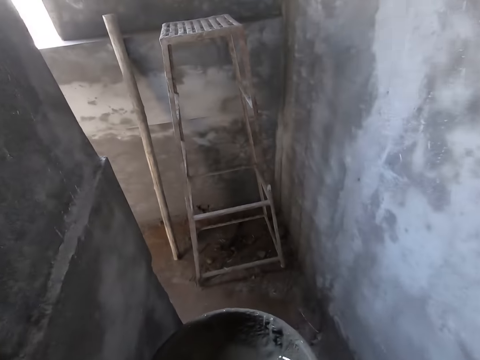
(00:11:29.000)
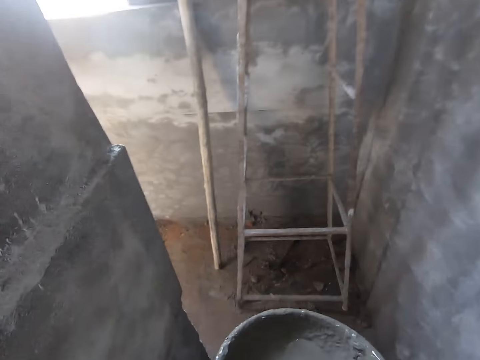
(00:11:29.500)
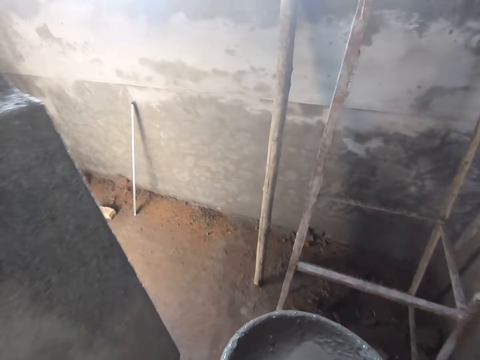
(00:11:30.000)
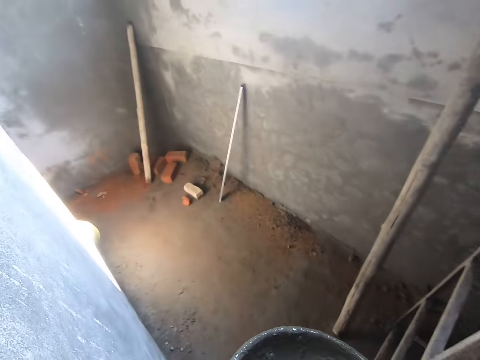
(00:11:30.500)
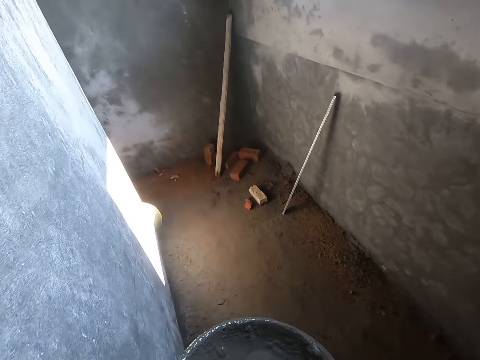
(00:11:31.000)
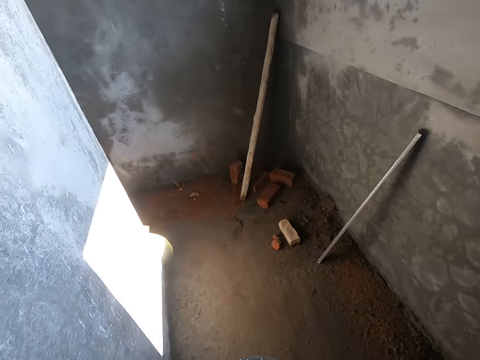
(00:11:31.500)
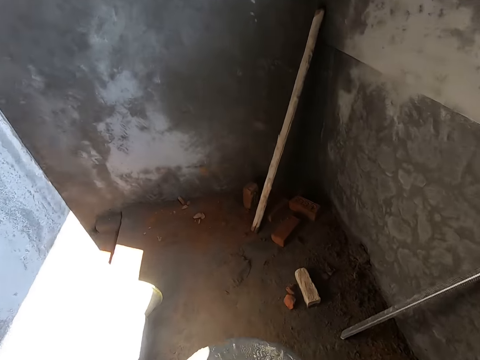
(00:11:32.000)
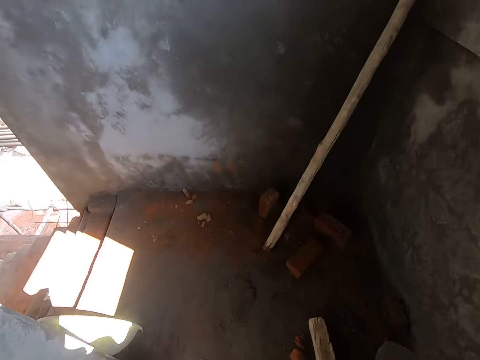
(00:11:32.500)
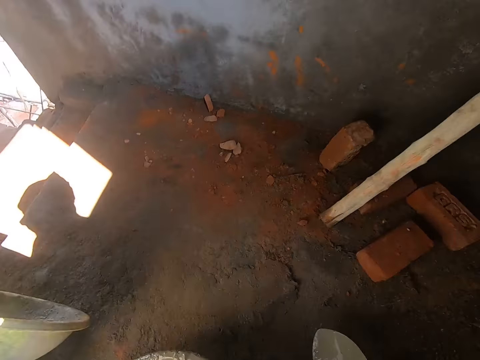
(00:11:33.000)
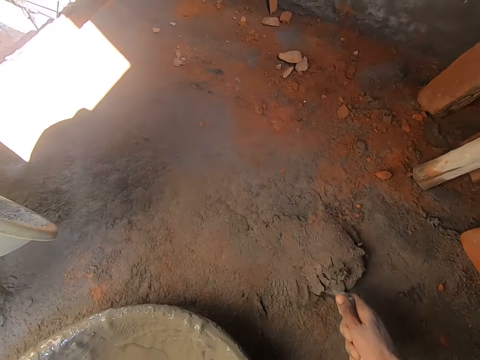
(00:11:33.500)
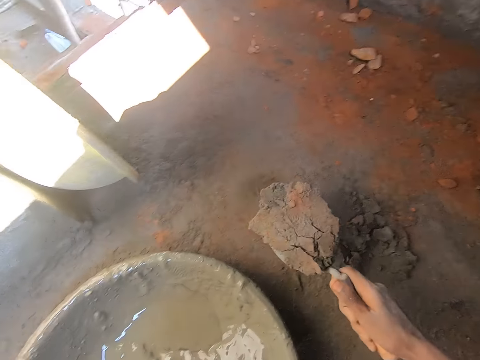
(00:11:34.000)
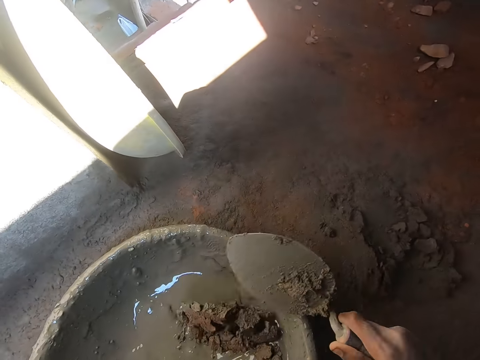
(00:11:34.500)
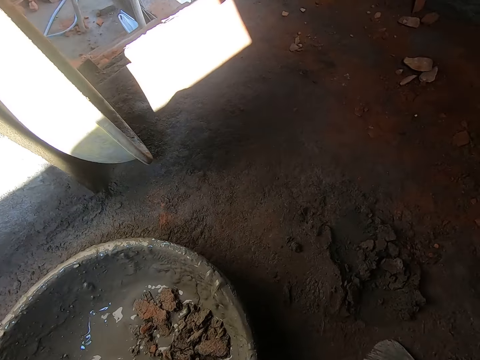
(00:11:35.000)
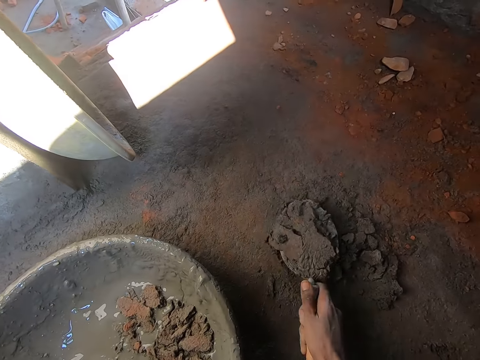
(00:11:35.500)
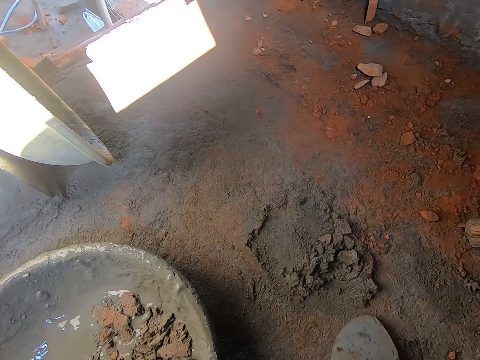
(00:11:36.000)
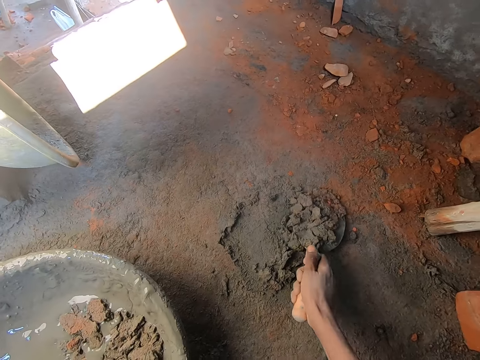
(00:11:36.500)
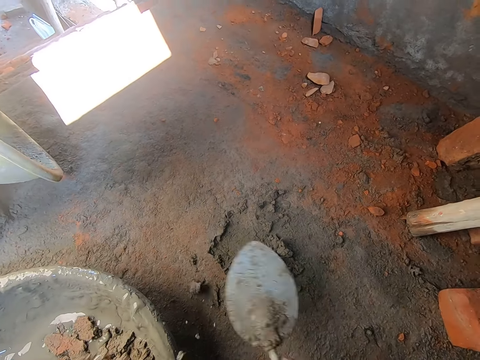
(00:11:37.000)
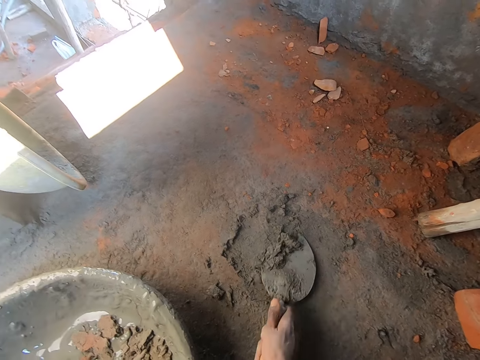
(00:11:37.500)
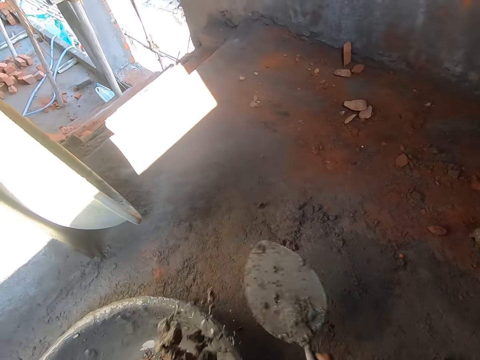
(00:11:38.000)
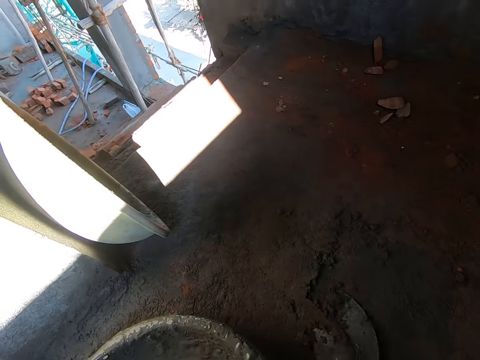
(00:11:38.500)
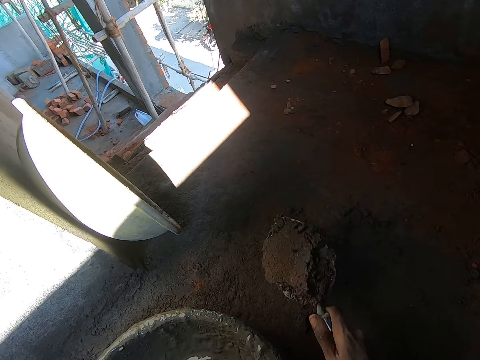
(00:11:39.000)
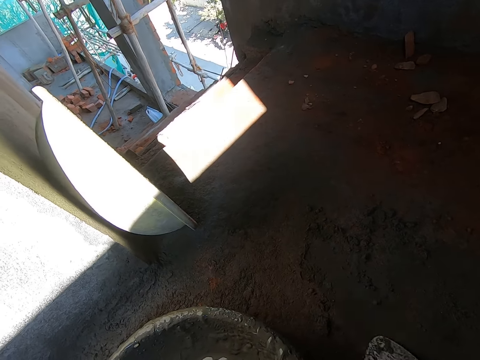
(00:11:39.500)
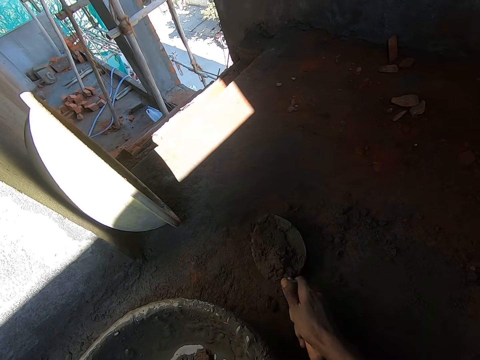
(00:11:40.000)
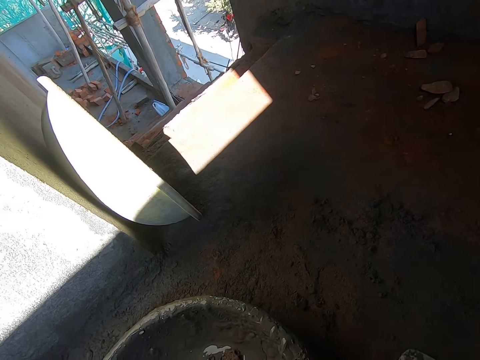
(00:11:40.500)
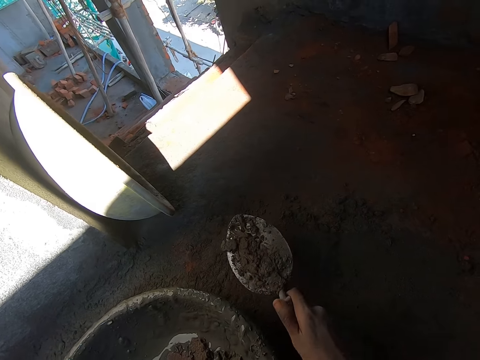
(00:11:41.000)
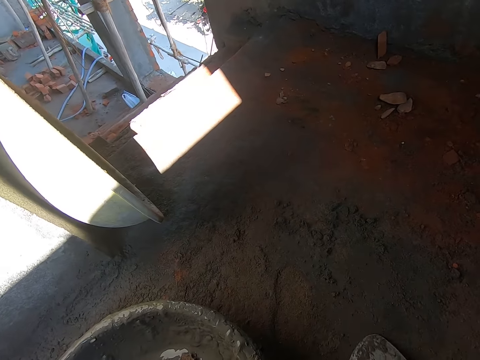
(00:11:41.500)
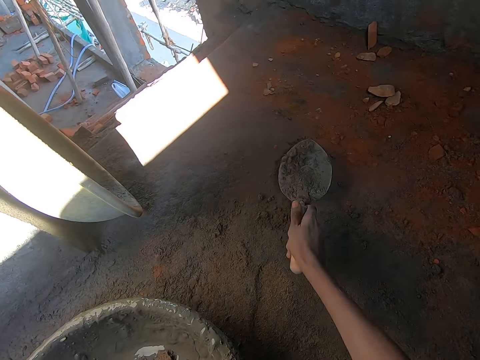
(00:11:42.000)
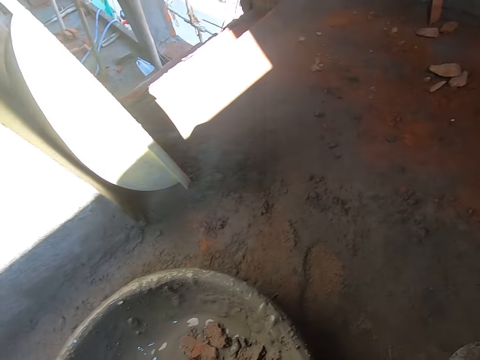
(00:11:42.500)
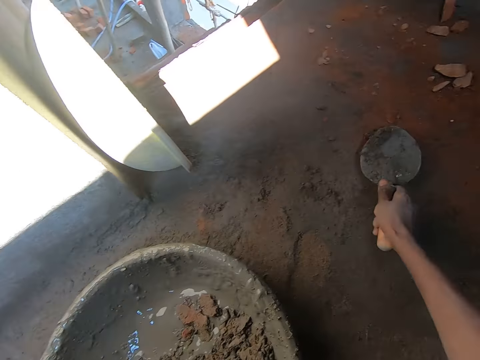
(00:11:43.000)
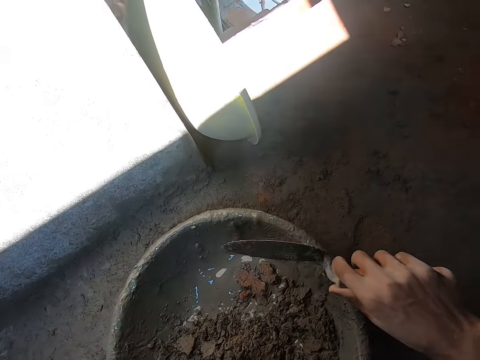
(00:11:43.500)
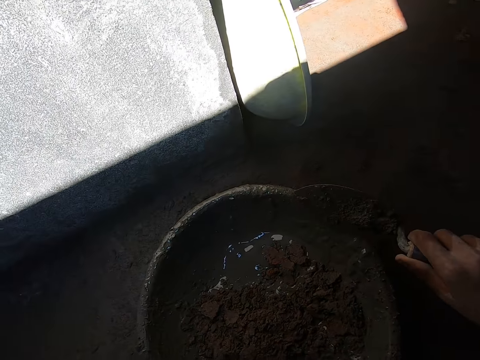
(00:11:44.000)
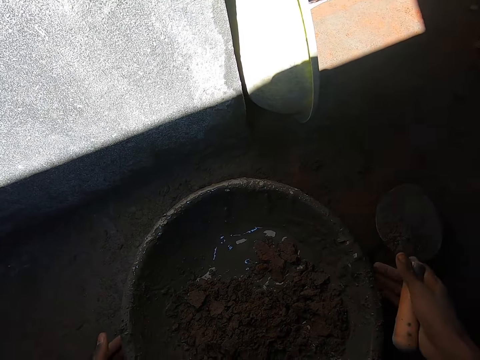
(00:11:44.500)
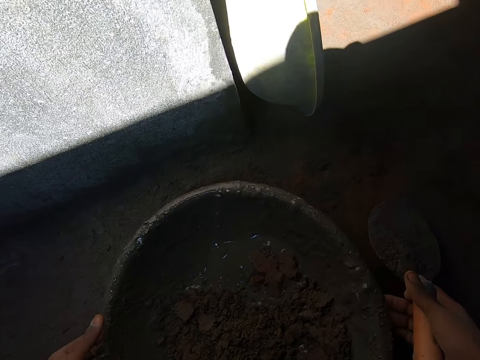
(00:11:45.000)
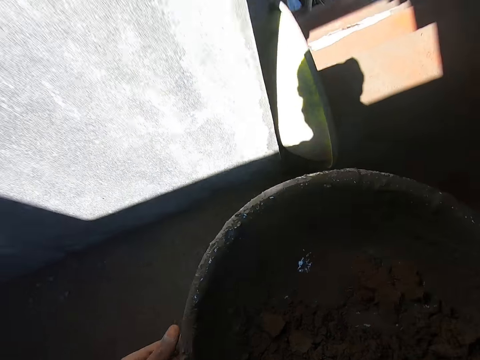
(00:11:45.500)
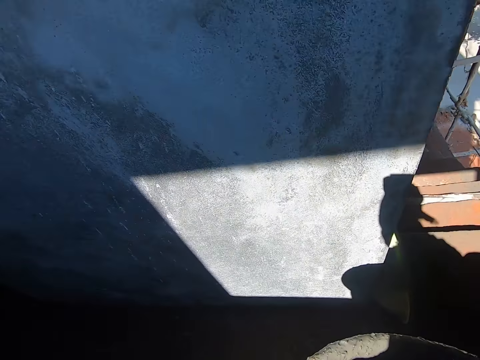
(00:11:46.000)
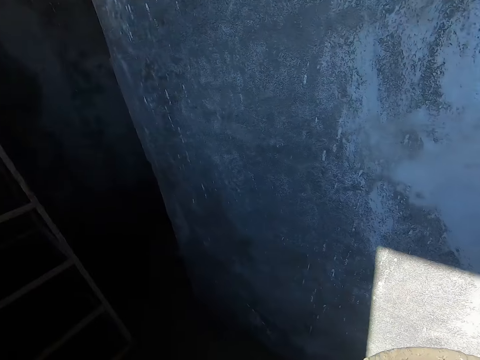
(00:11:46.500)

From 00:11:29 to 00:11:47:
The camera wearer walks. He drops the head pan or tray in his left hand on the ground. He packs mortar on the ground with the trowel in his right hand. He puts the mortar in the trowel in his right hand in the head pan on the ground. He packs mortar on the ground with the trowel in his right hand. He puts the mortar in the trowel in his right hand in the head pan on the ground. He packs mortar on the ground with the trowel in his right hand. He puts the mortar in the trowel in his right hand in the head pan on the ground. He packs mortar on the ground with the trowel in his right hand. He puts the mortar in the trowel in his right hand in the head pan on the ground. He packs mortar on the ground with the trowel in his right hand. He puts the mortar in the trowel in his right hand in the head pan on the ground. He packs mortar on the ground with the trowel in his right hand. He puts the mortar in the trowel in his right hand in the head pan on the ground. He packs mortar on the ground with the trowel in his right hand. He puts the mortar in the trowel in his right hand in the head pan on the ground. He packs mortar on the ground with the trowel in his right hand. He puts the mortar in the trowel in his right hand in the head pan on the ground. He packs mortar on the ground with the trowel in his right hand. He puts the mortar in the trowel in his right hand in the head pan on the ground. He lifts the head pan from the ground with both hands. He carries the tray with sand.

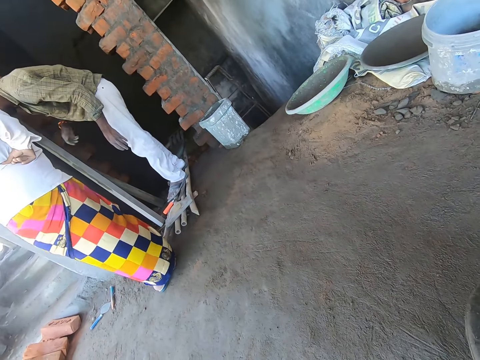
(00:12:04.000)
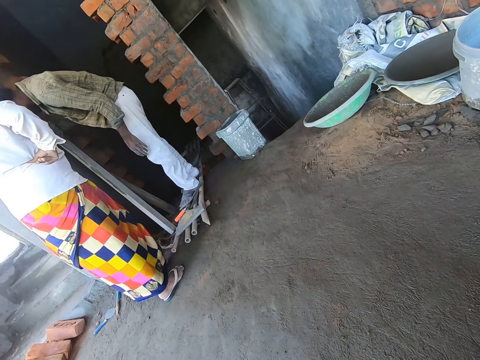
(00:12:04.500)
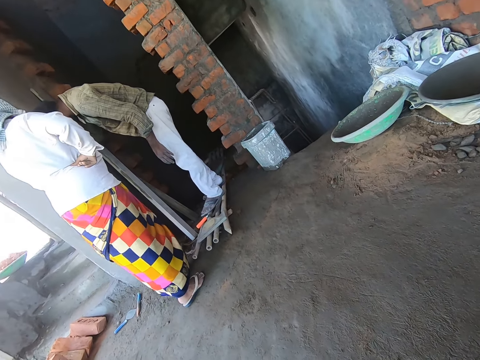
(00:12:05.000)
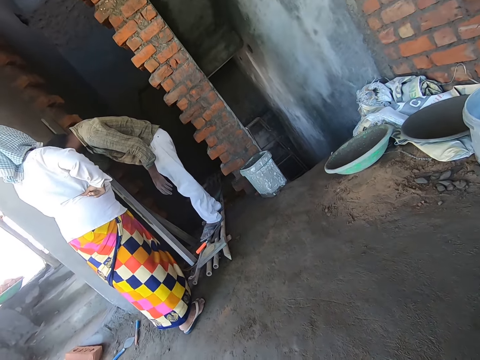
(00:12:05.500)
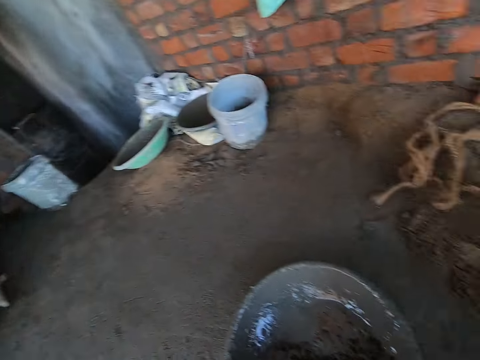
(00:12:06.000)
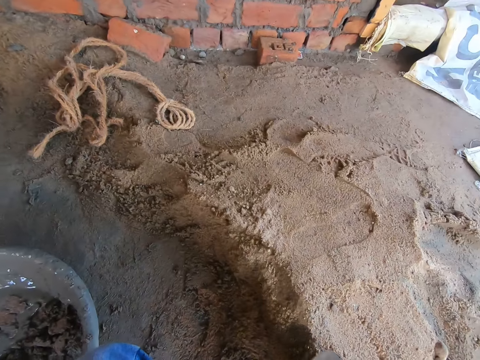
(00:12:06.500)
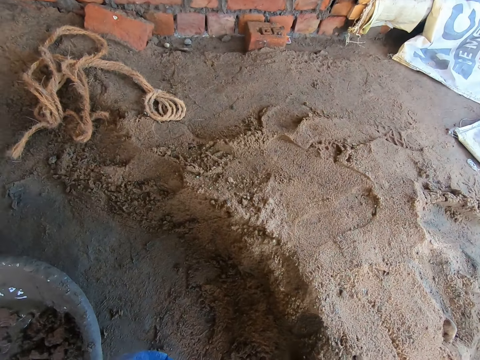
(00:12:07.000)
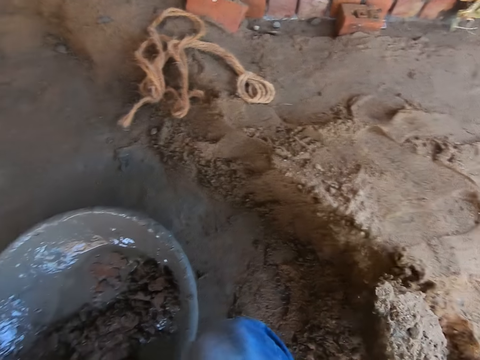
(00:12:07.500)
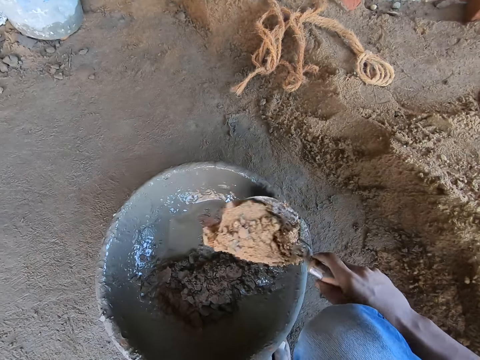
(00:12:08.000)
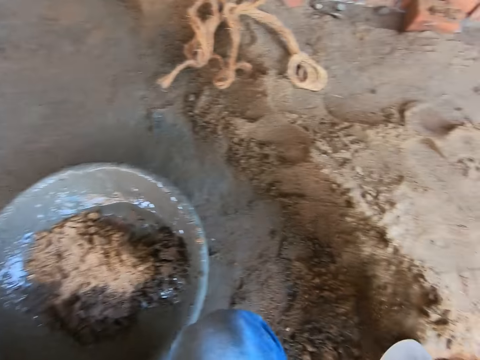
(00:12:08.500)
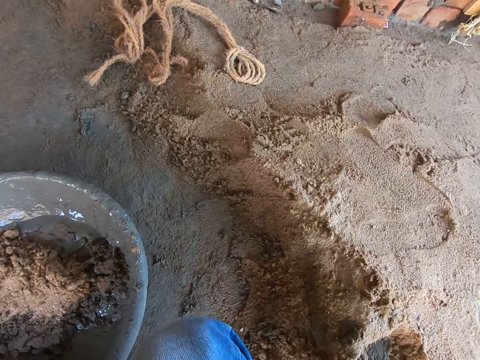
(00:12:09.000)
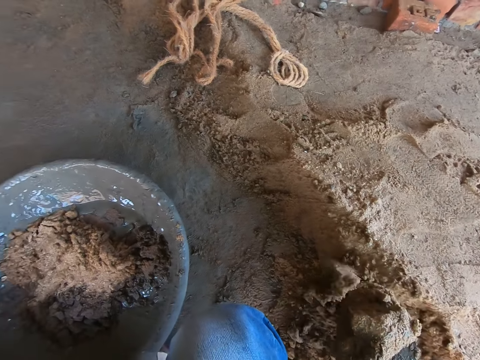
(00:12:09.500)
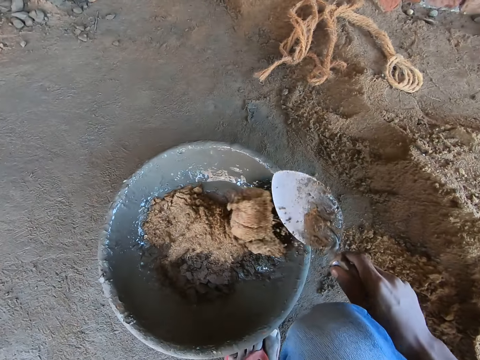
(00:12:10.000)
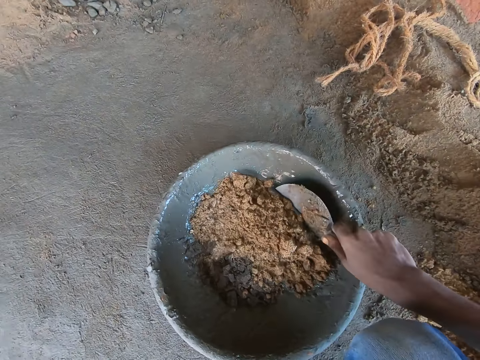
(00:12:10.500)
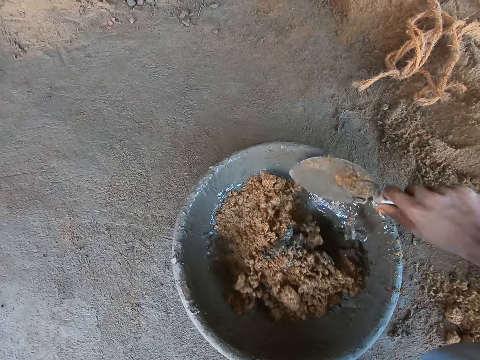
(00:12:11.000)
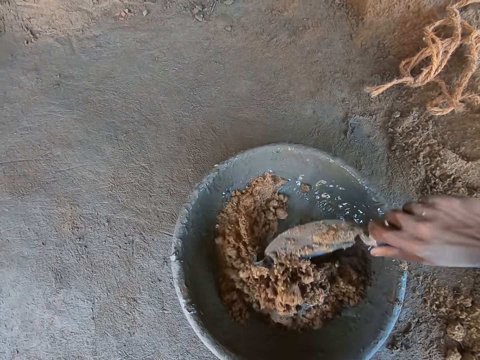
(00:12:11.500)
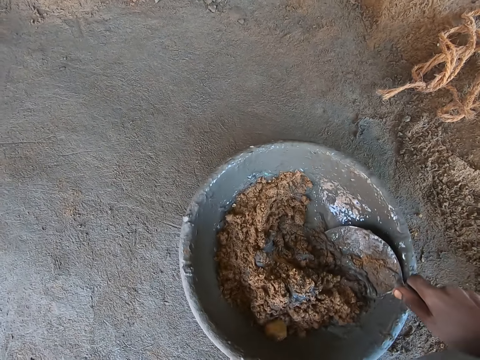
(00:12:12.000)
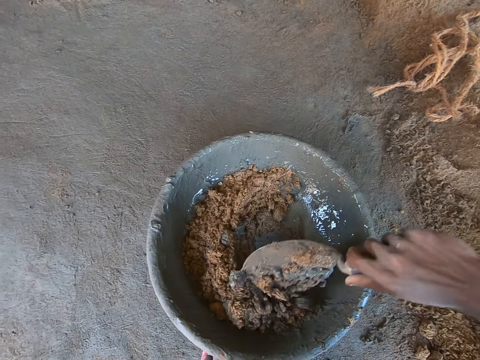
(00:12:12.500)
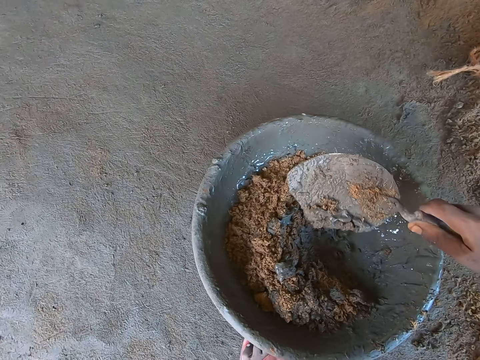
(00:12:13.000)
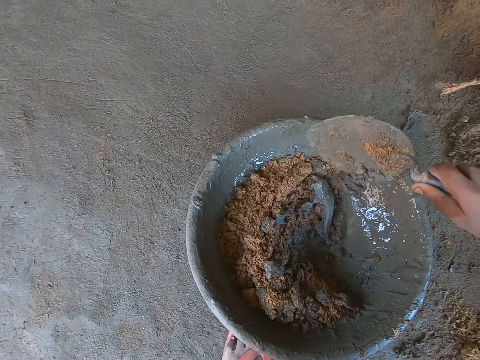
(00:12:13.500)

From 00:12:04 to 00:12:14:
The camera wearer puts the tray or head pan on the ground. He looks around. He packs sand on the ground with the trowel in his right hand. He puts the sand in the trowel in his right hand in the head pan on the ground. He packs sand on the ground with the trowel in his right hand. He puts the sand in the trowel in his right hand in the head pan on the ground. He mixes the sand and mortar in the head pan with the trowel in his right hand.
